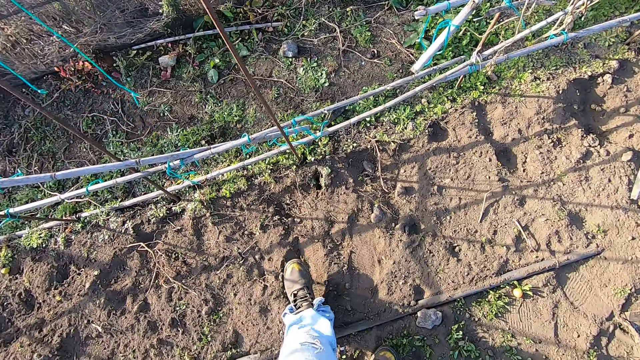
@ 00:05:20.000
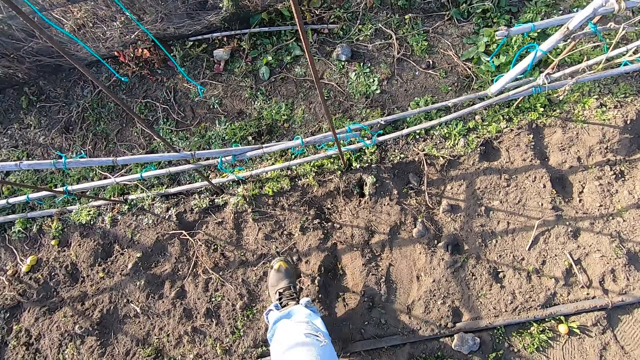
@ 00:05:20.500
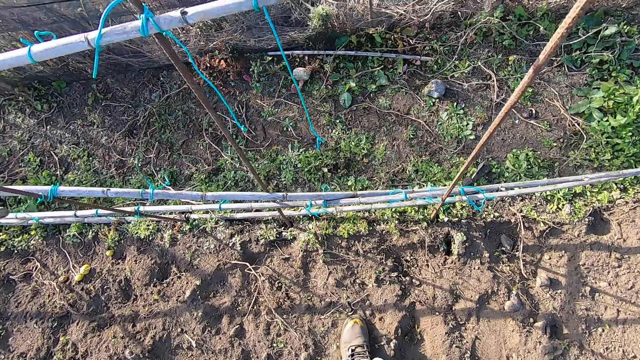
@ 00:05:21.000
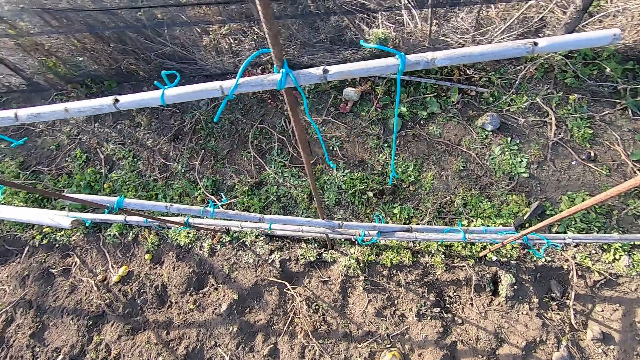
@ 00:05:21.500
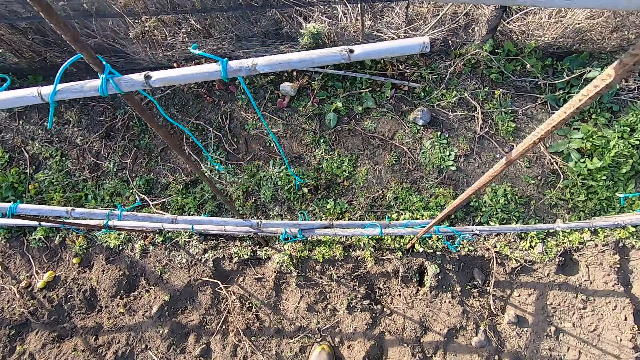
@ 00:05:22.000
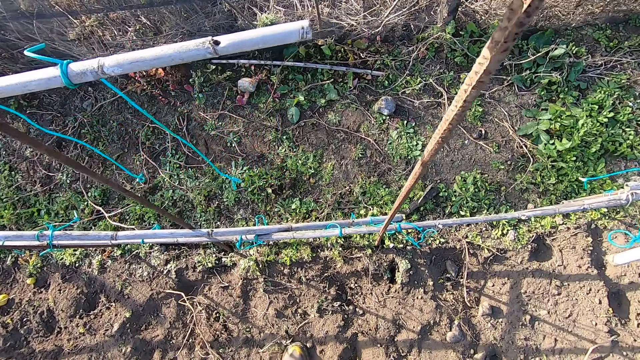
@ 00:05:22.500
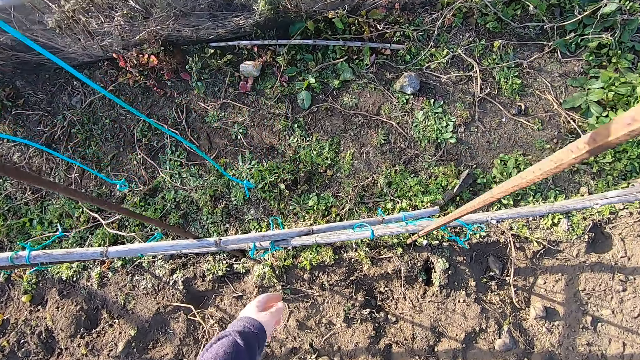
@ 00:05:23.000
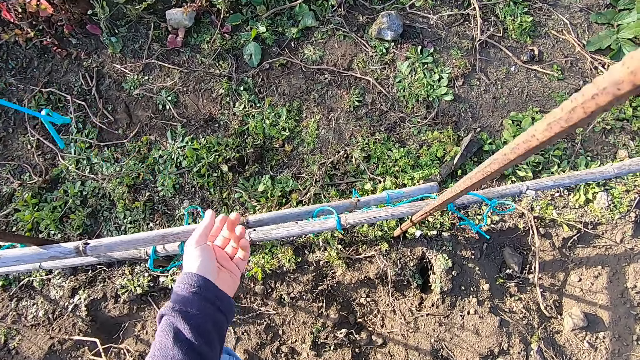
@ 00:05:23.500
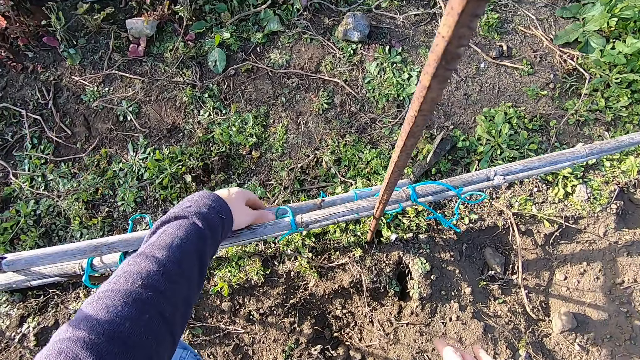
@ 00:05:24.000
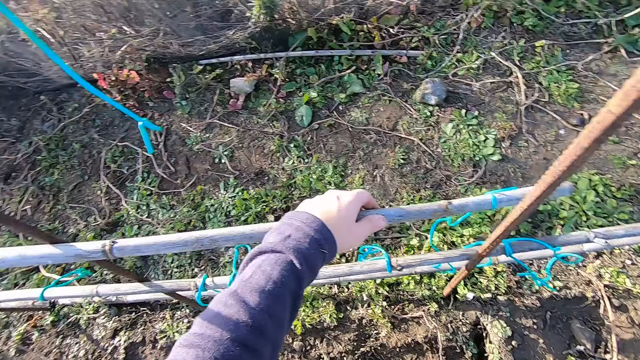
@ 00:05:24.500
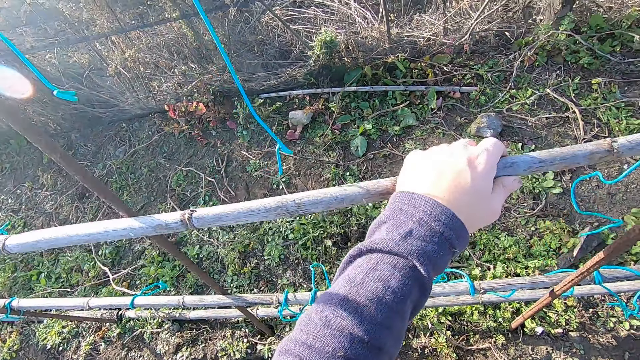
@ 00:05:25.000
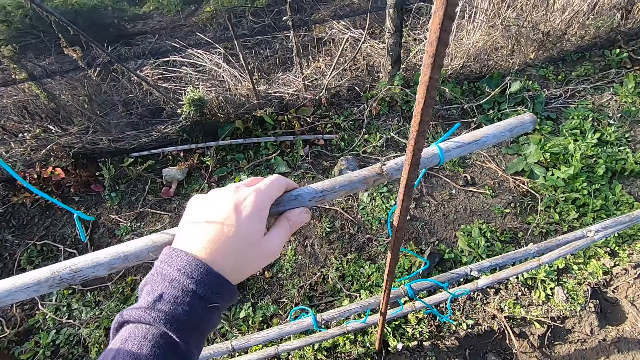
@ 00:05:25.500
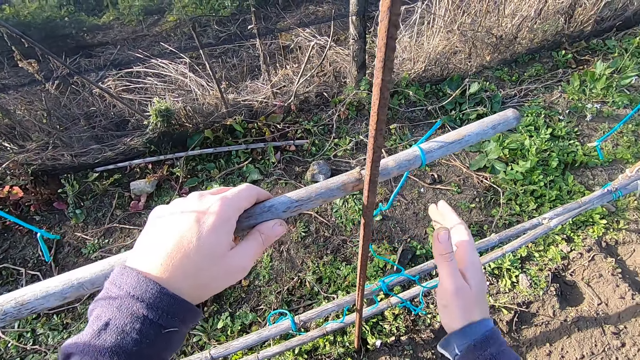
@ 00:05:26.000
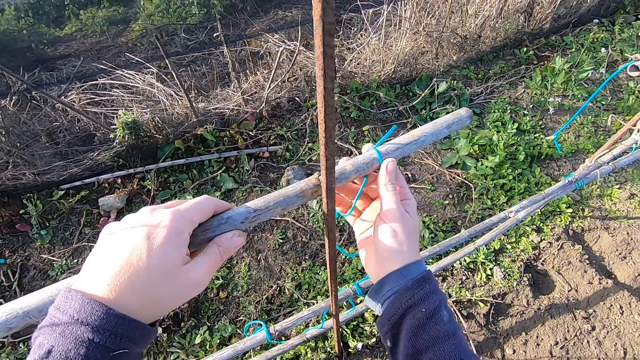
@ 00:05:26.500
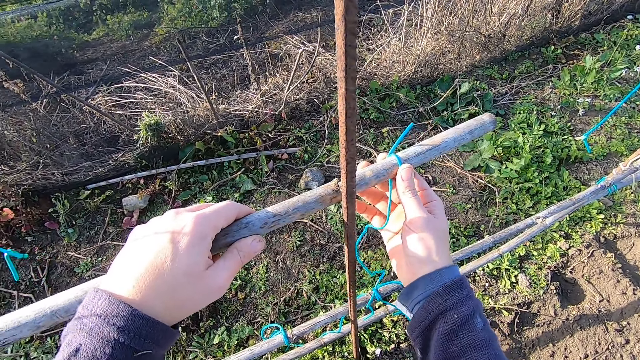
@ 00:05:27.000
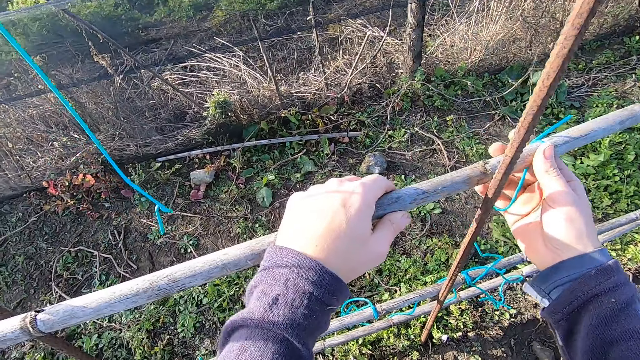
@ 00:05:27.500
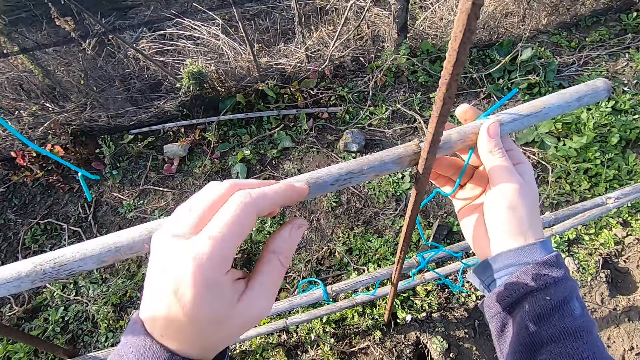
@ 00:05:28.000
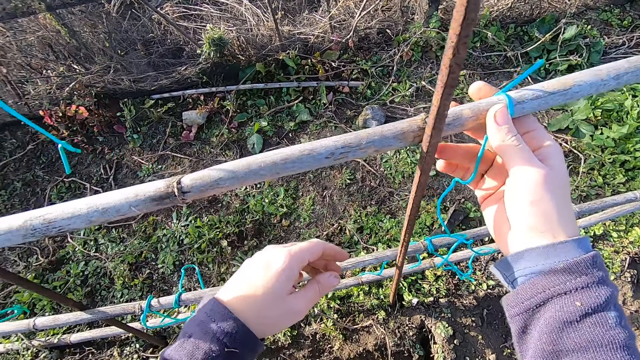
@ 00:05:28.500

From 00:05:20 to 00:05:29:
The camera wearer raises a wood fence with the left hand. They pick up the rod. They grab the wood fence with the right hand.

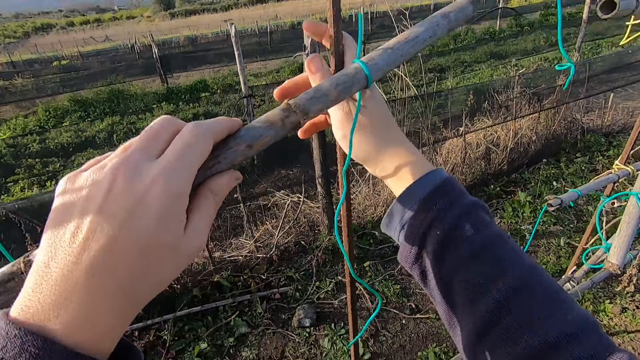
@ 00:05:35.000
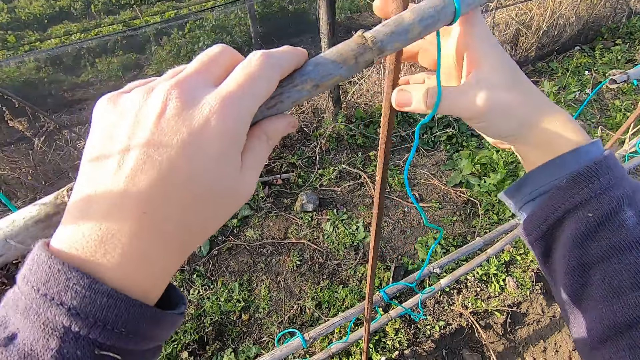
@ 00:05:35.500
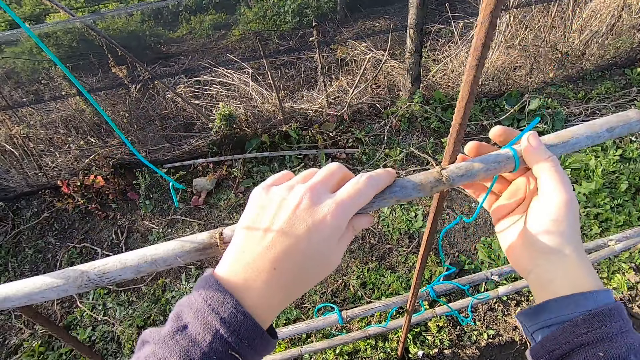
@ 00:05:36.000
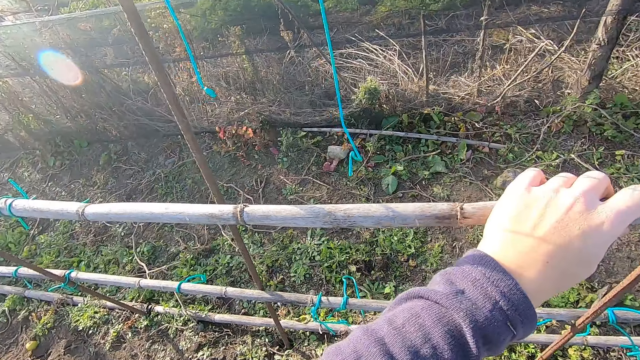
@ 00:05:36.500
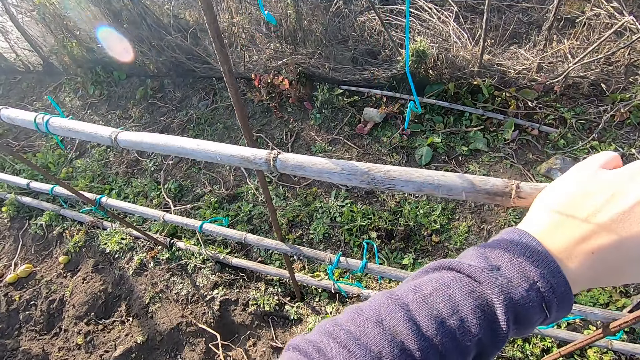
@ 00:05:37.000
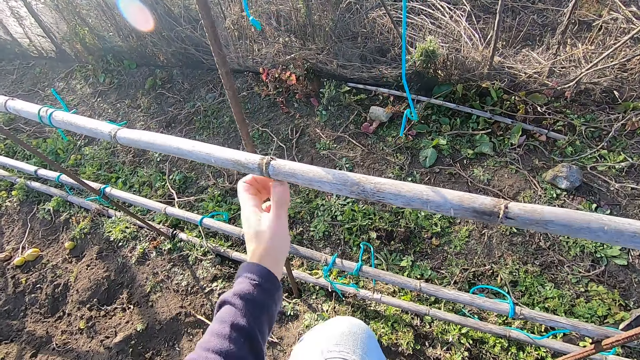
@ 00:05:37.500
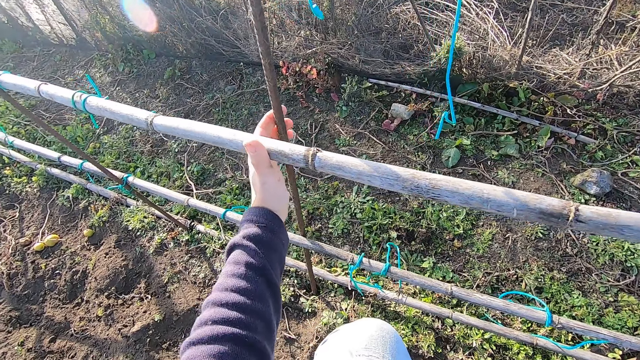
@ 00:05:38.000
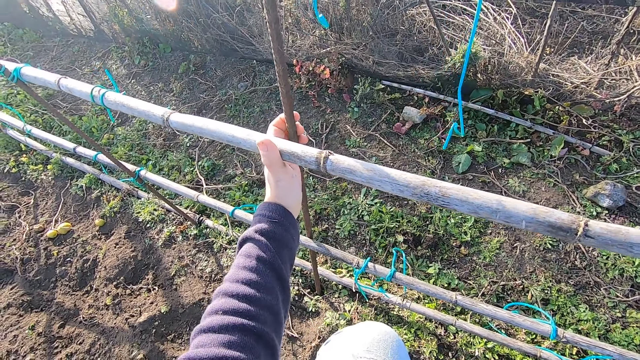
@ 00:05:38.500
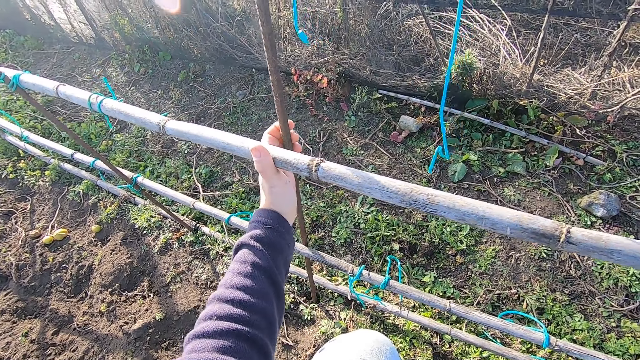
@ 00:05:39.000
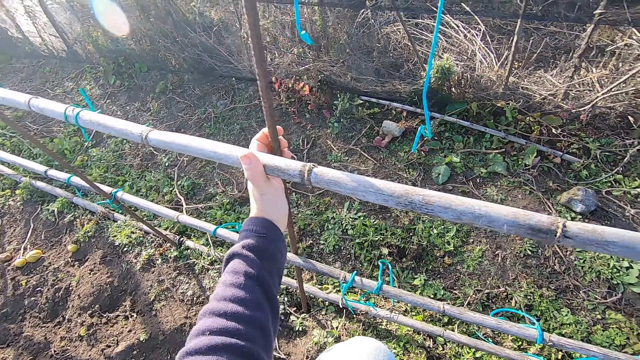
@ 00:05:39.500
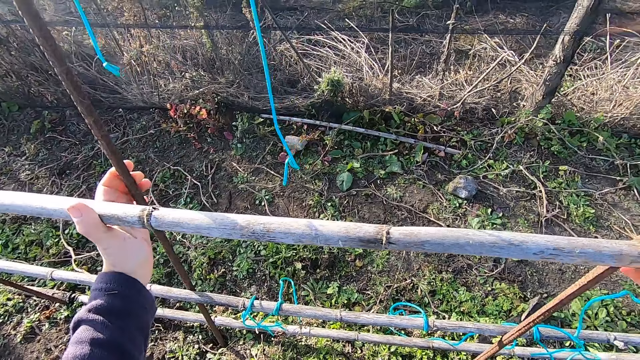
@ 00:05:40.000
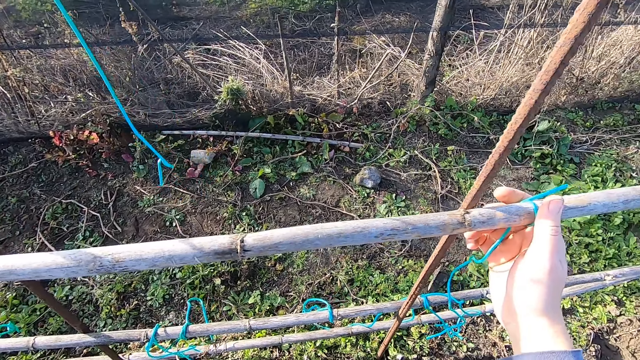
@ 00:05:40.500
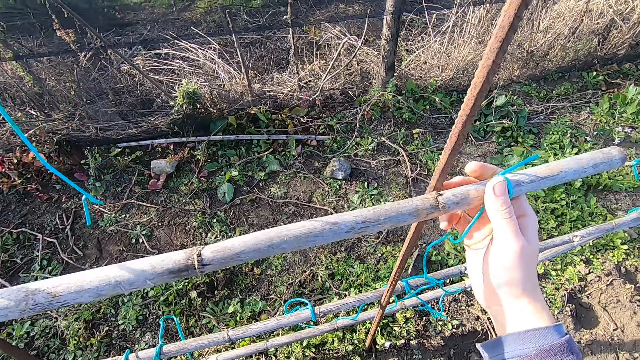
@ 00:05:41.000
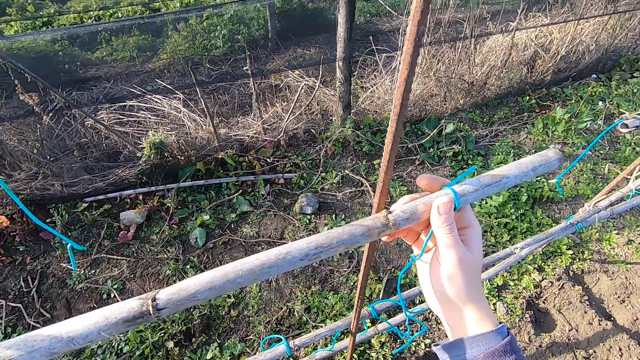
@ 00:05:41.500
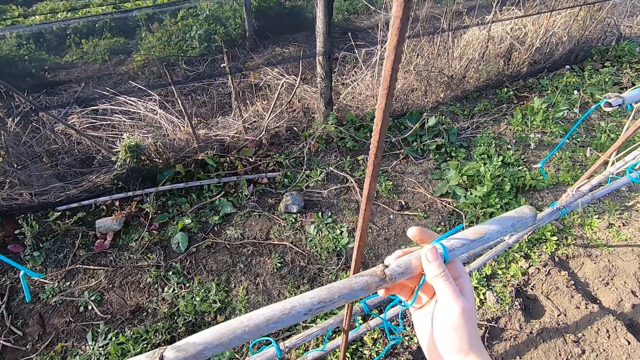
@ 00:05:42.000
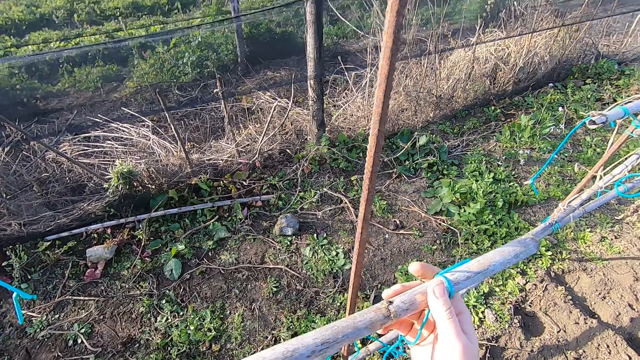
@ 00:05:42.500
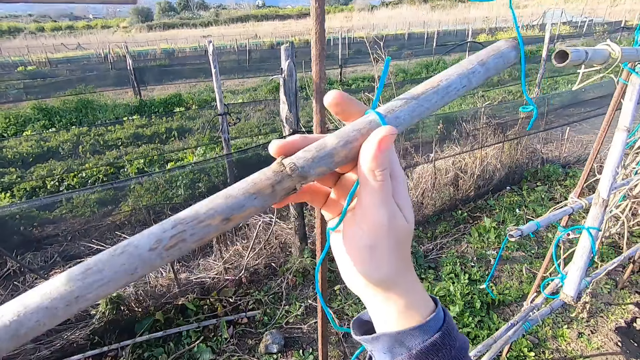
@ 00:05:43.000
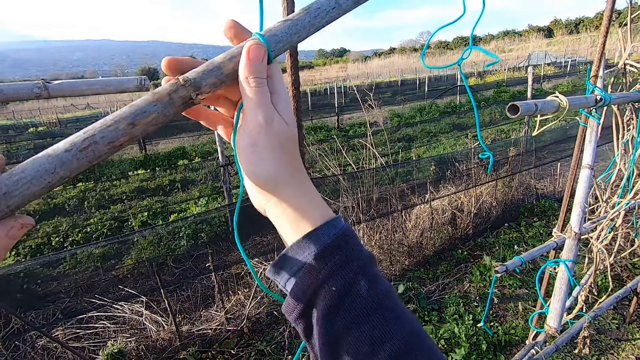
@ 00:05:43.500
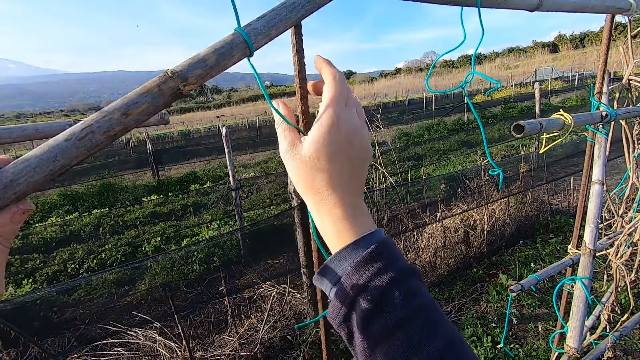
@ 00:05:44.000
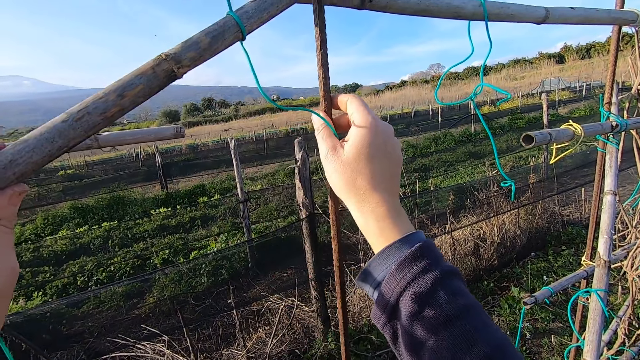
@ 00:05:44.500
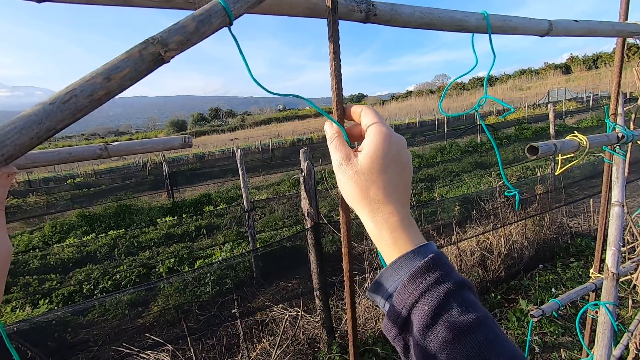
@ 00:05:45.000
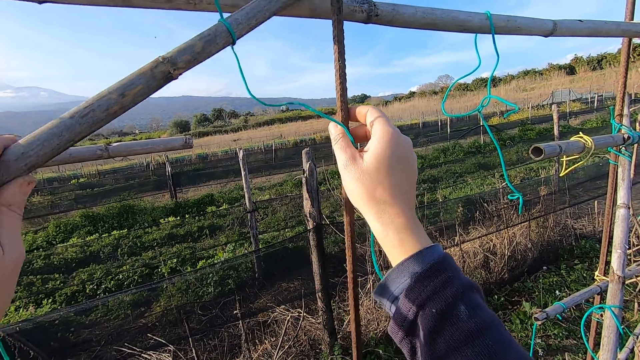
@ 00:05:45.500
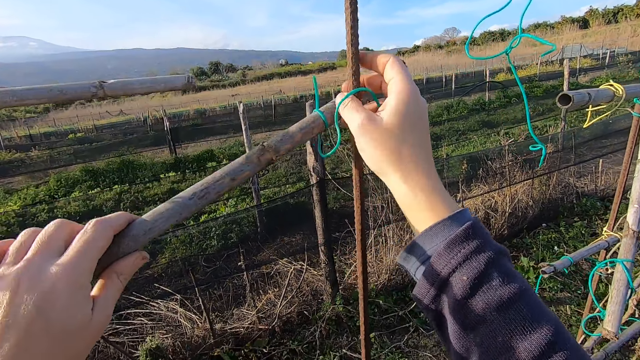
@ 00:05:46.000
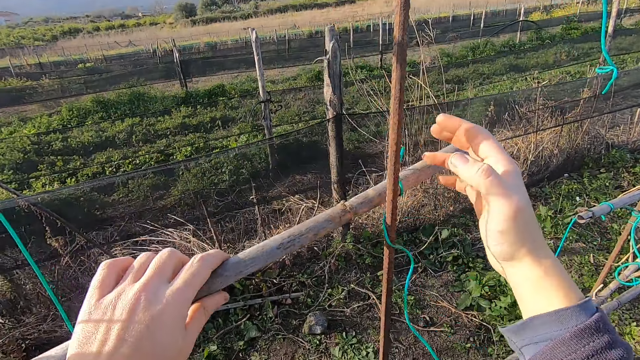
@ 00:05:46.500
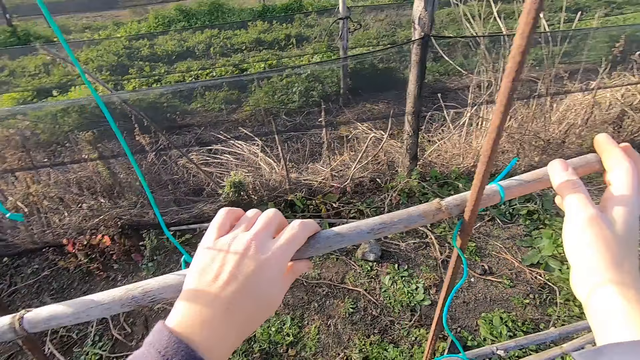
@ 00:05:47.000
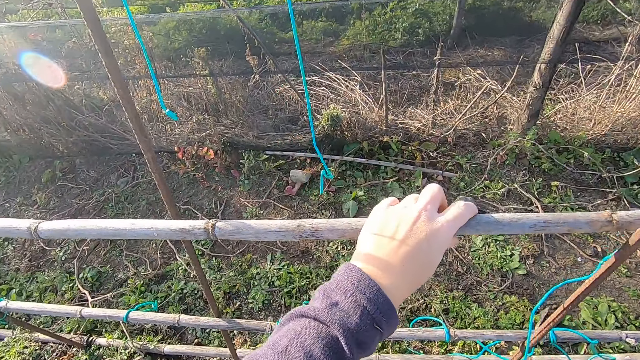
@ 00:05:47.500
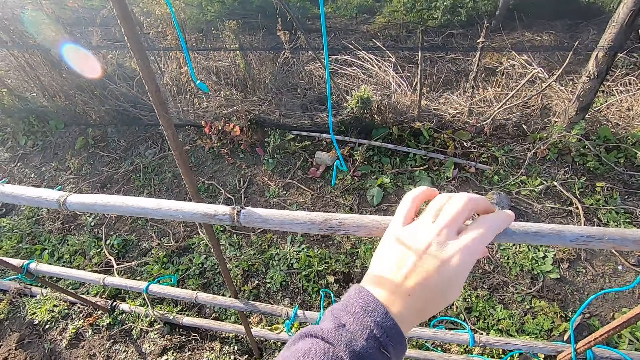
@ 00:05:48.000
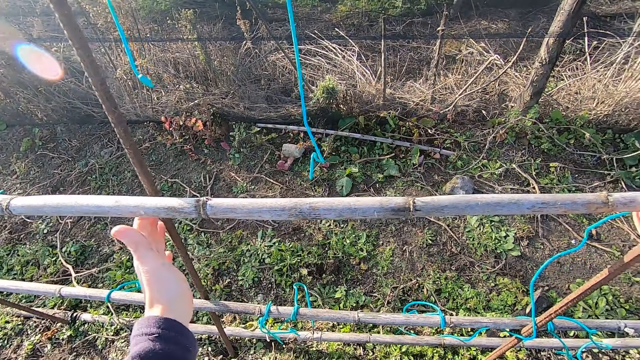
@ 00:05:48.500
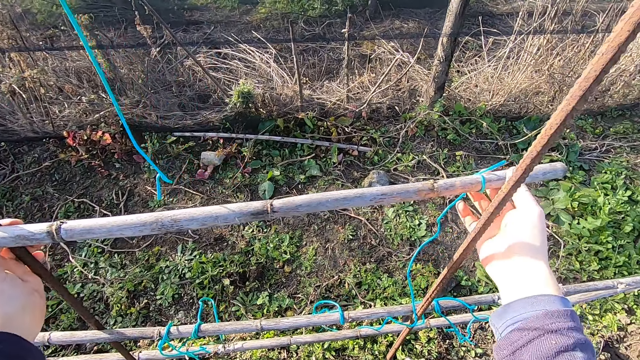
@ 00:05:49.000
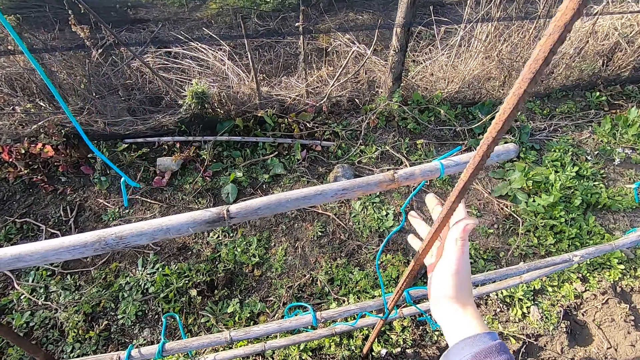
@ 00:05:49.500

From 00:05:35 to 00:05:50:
The camera wearer drops the rod against the pole. They fix the rod against the pole.
